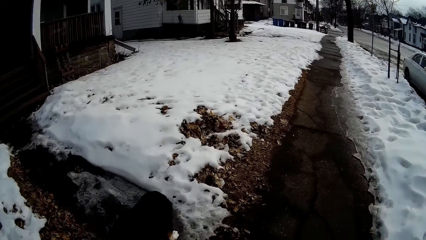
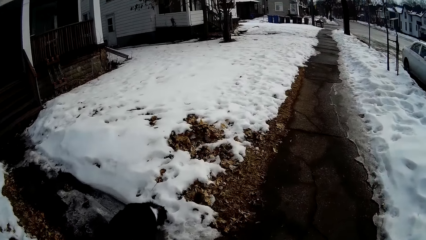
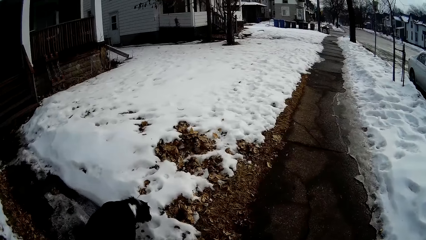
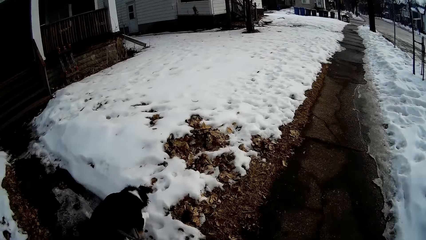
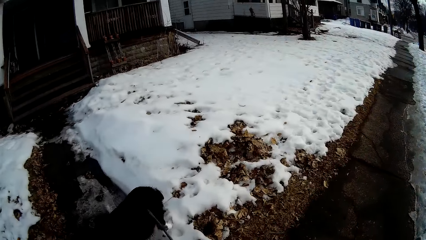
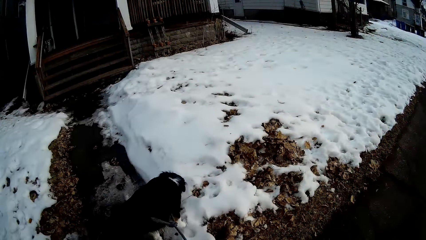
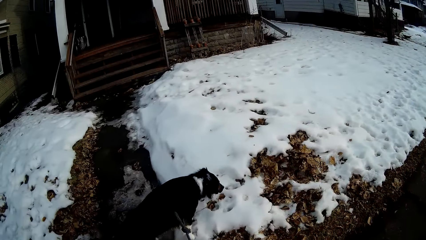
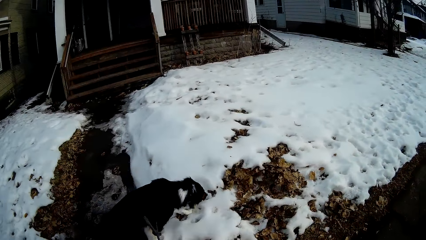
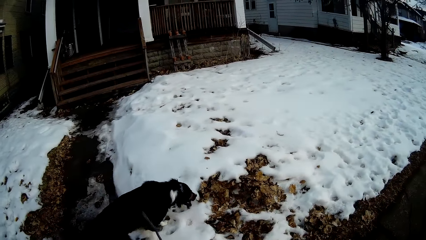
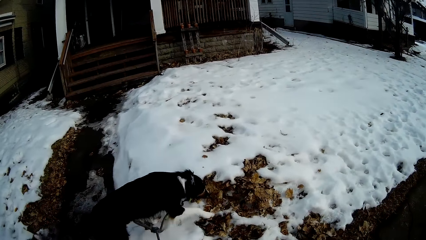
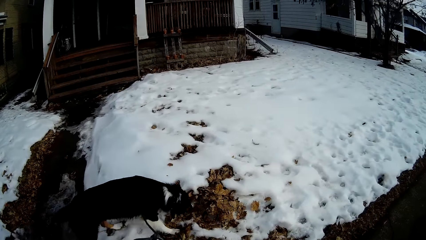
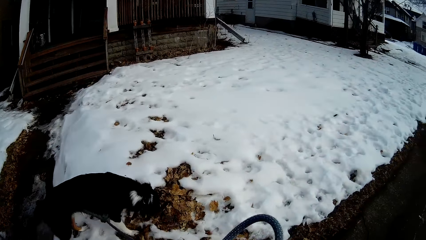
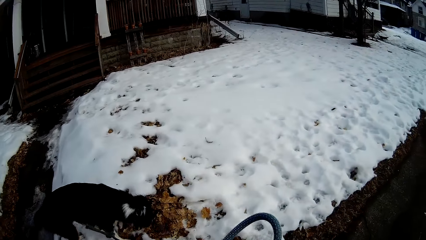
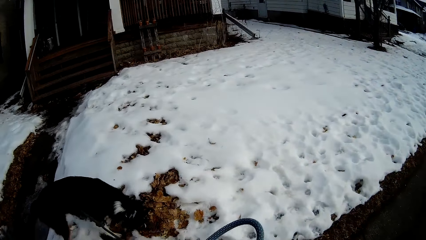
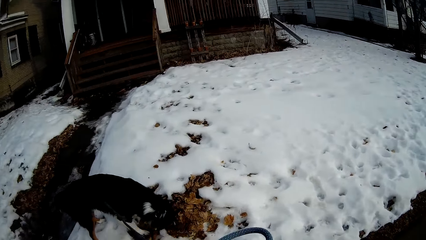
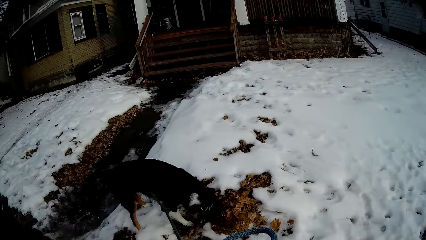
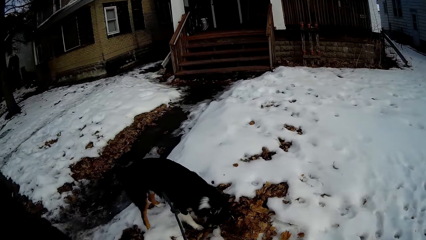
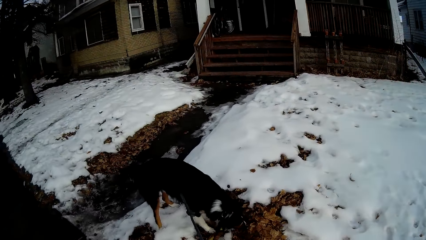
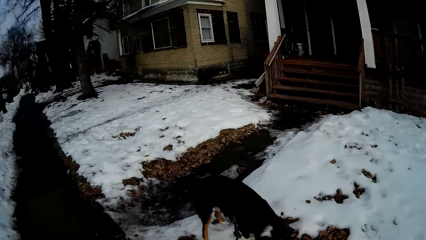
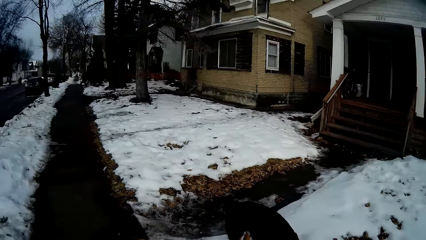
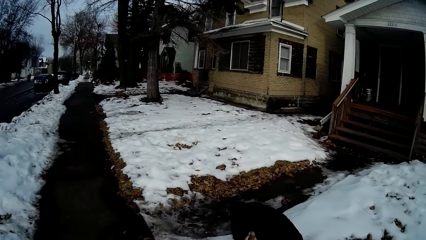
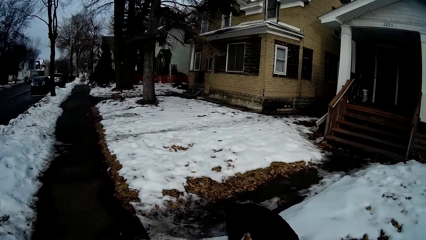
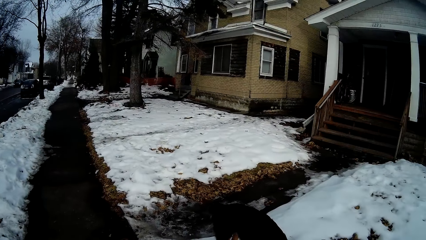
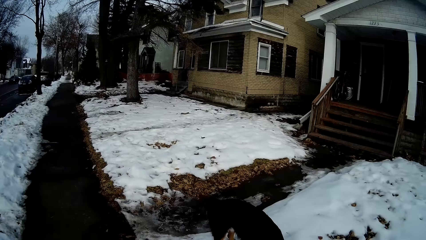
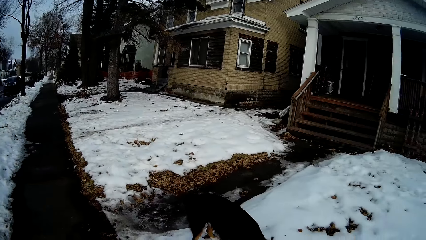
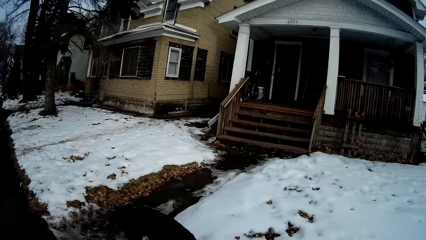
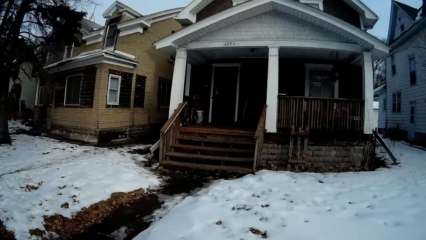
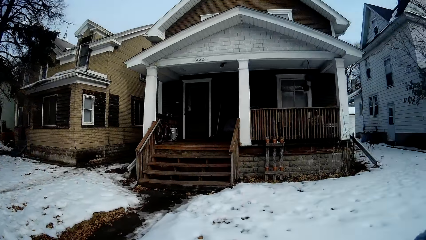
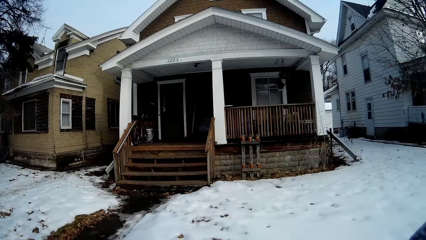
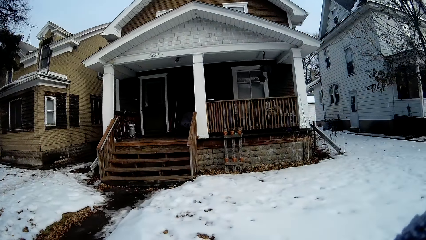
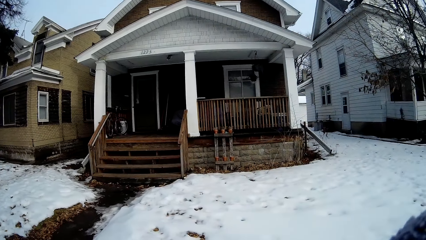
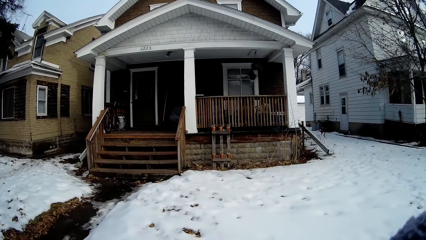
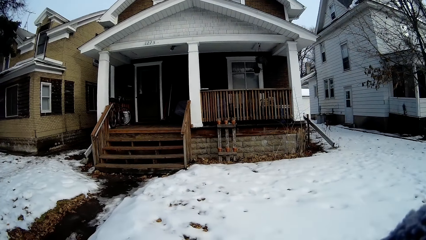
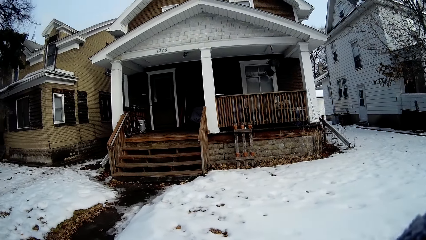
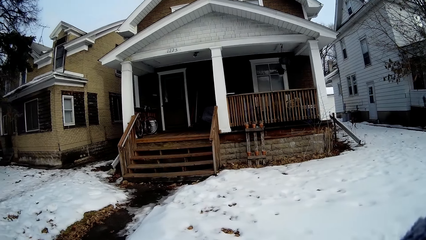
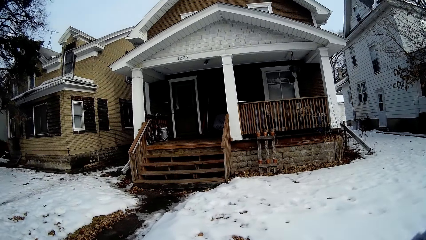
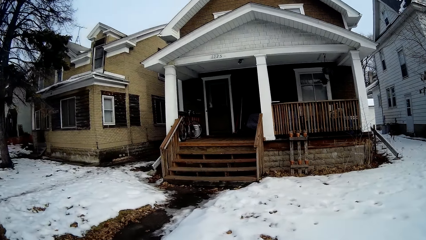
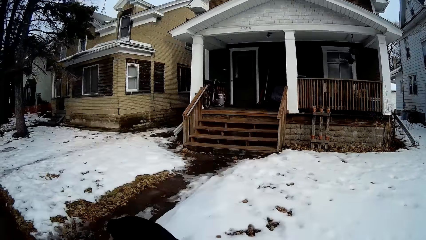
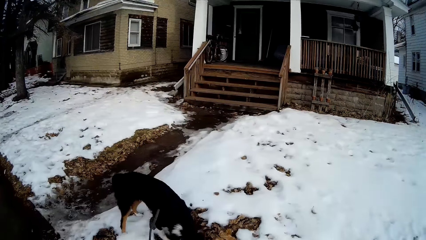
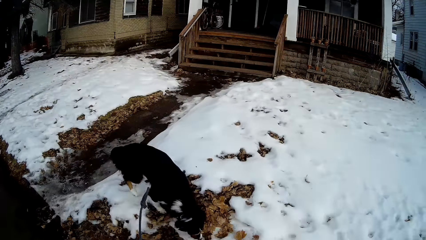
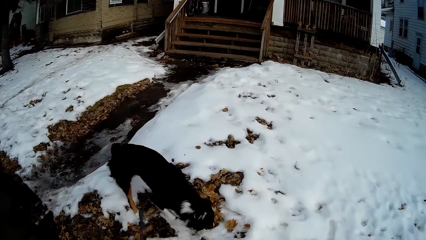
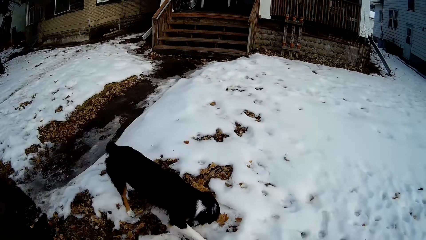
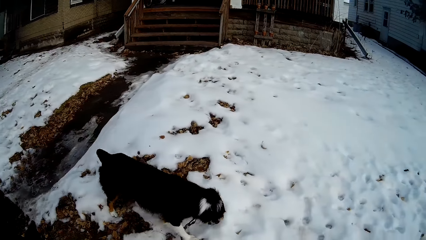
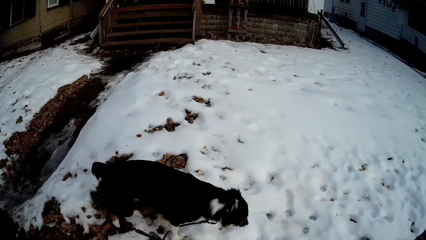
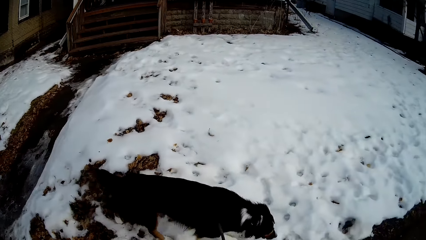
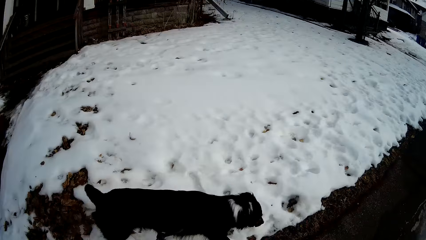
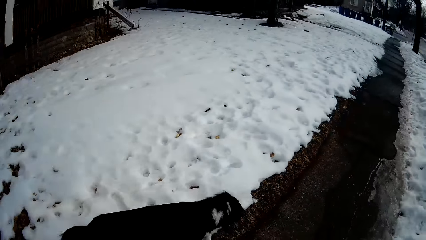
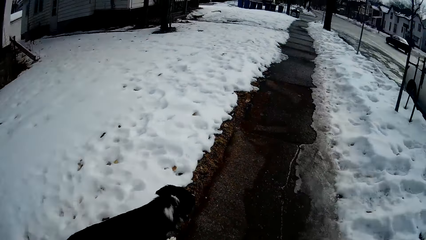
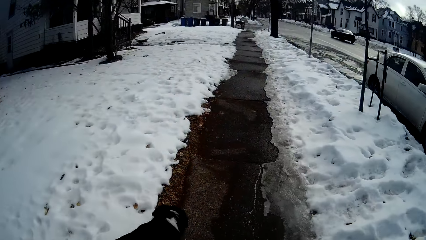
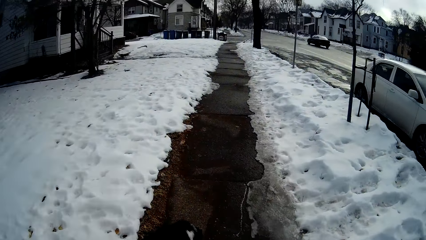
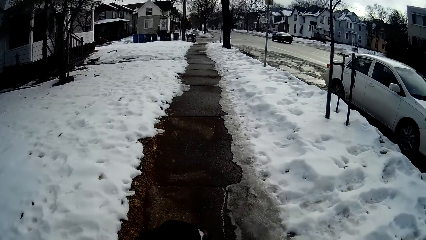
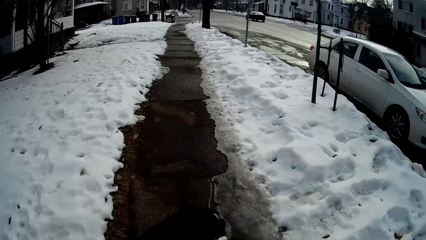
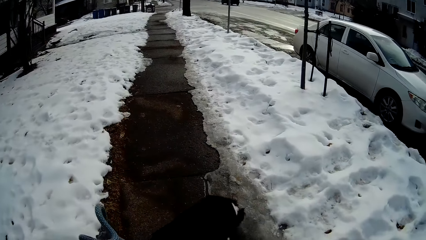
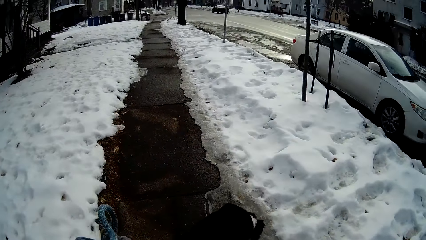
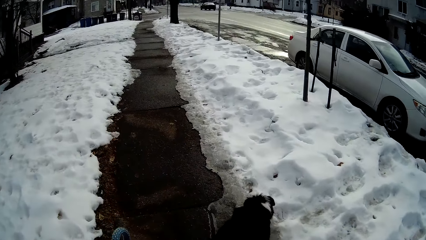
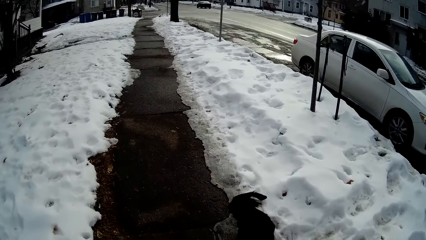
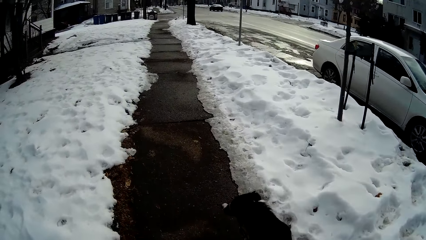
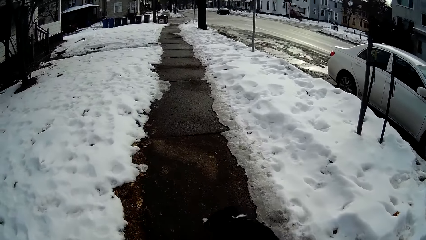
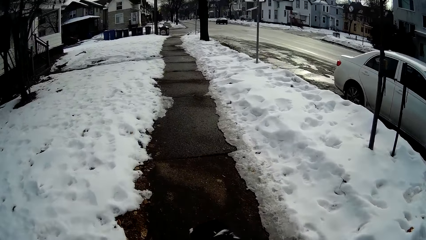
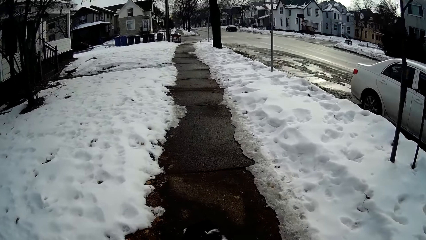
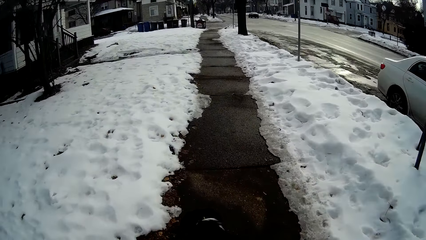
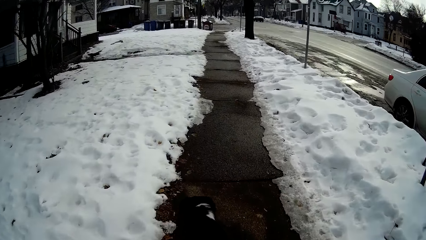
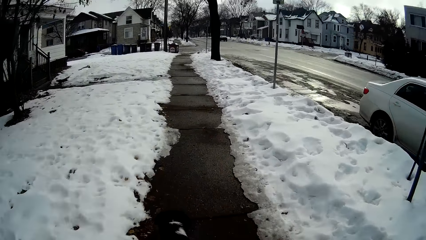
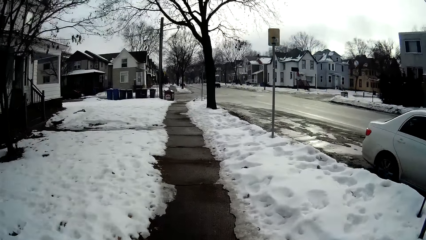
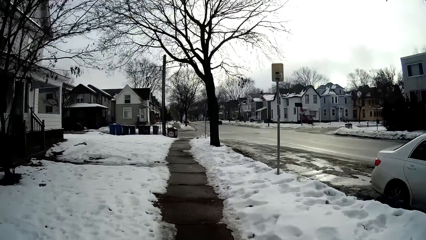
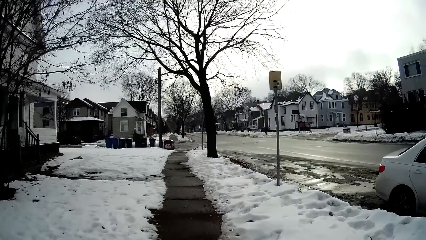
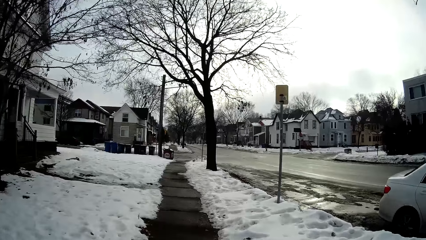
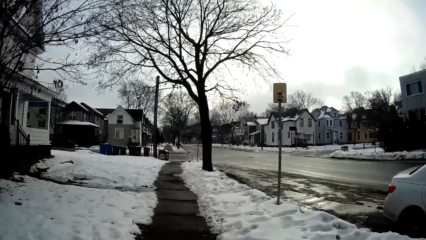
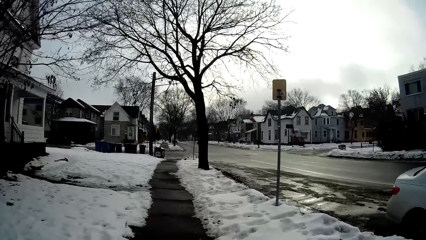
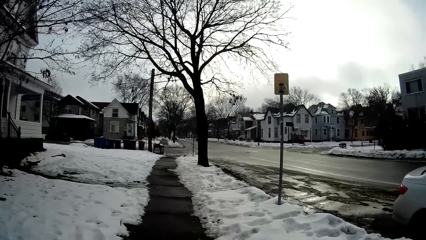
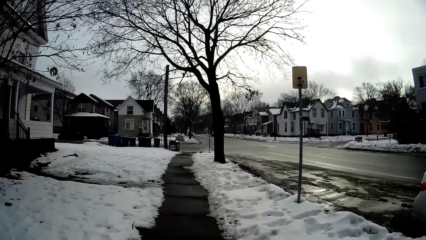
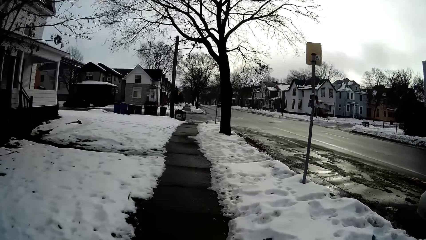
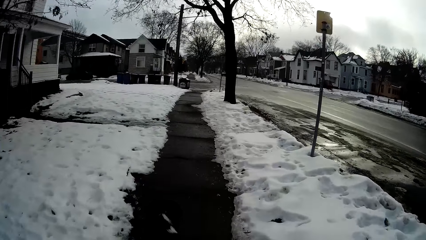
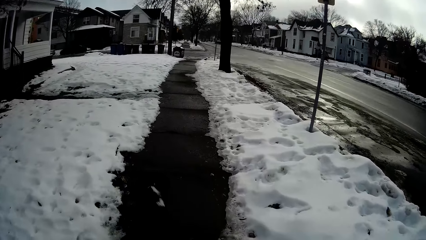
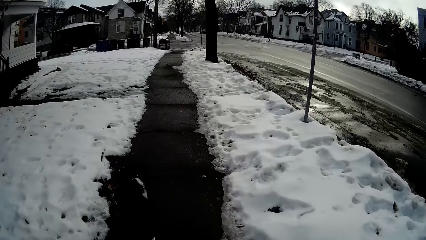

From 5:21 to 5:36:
The camera wearer stands in front of a house holding the dog. They stop walking. They walk along the sidewalk holding the dog.
